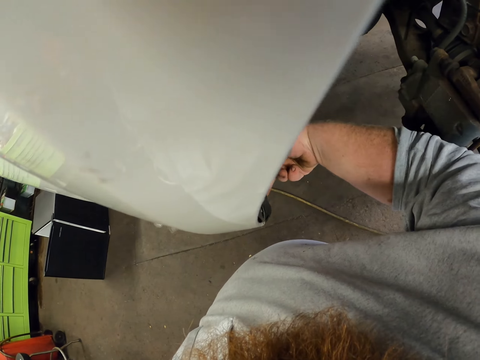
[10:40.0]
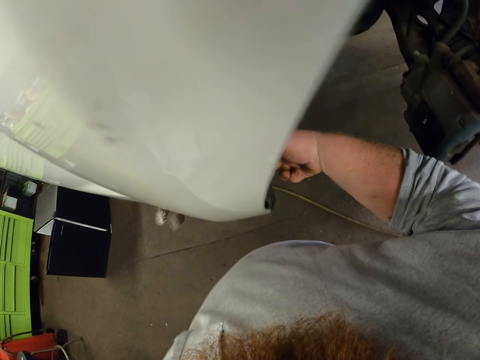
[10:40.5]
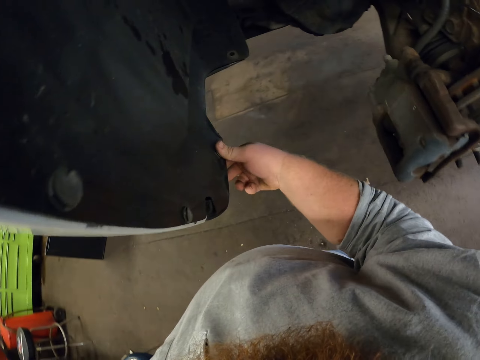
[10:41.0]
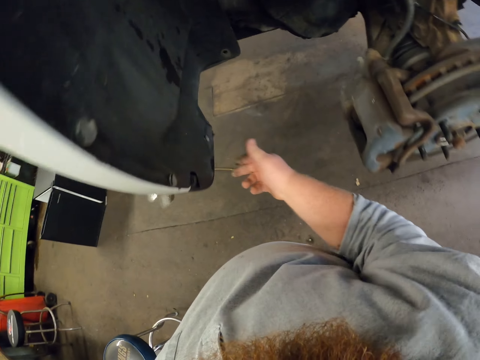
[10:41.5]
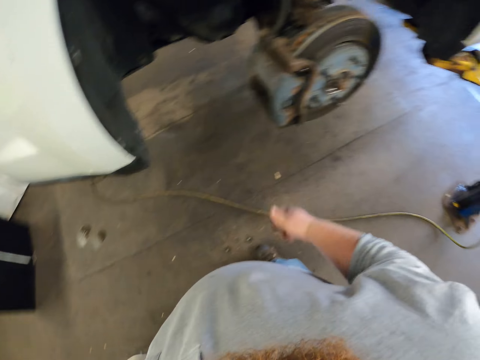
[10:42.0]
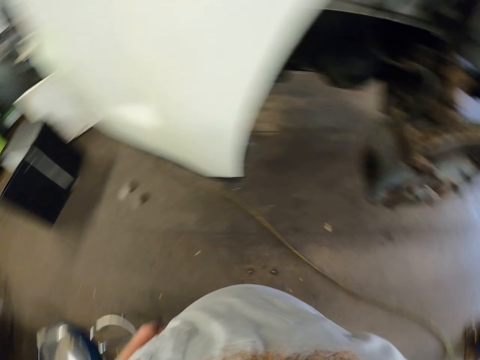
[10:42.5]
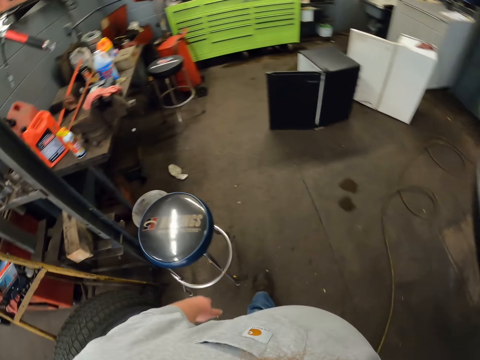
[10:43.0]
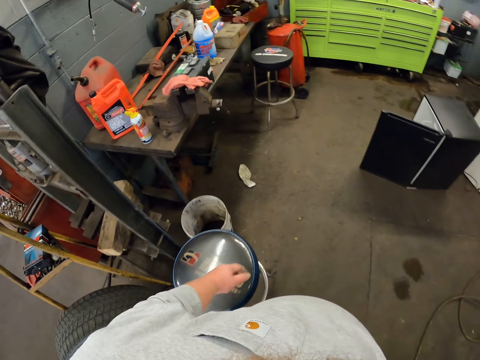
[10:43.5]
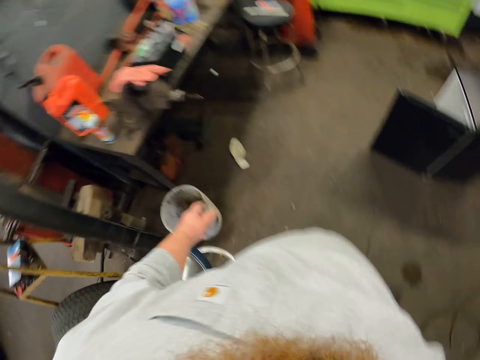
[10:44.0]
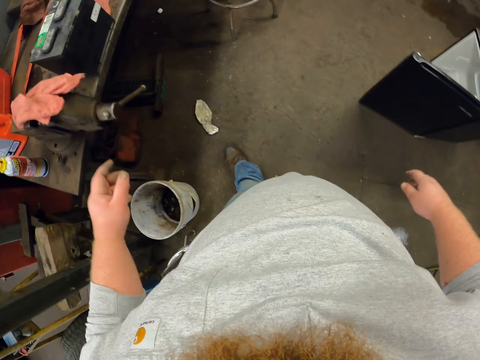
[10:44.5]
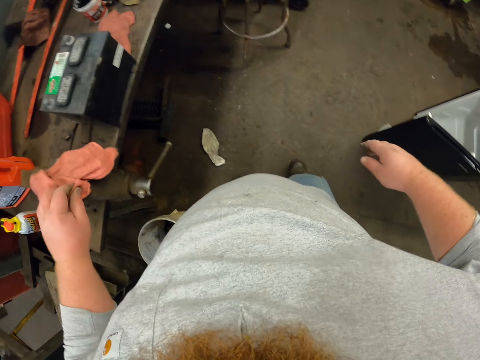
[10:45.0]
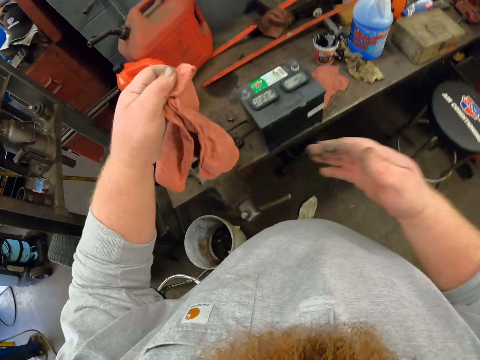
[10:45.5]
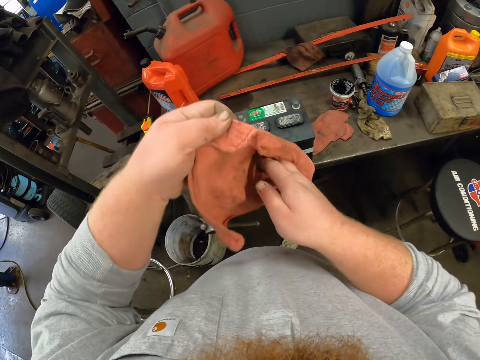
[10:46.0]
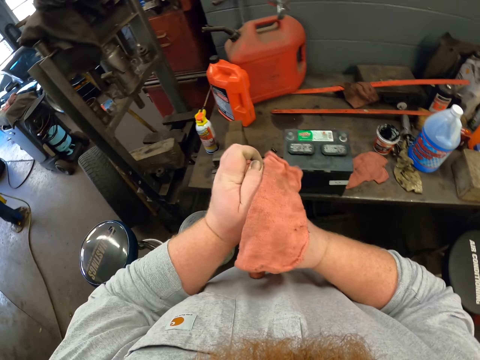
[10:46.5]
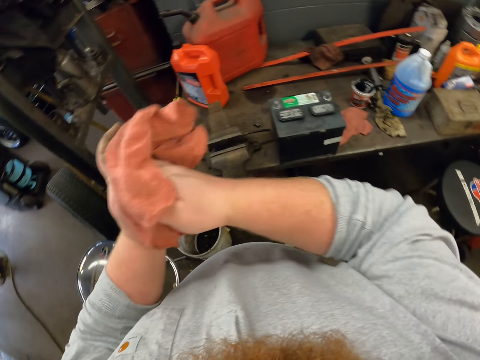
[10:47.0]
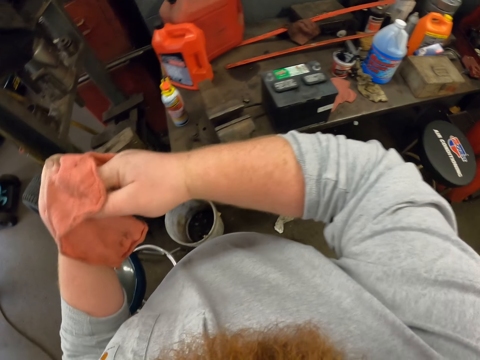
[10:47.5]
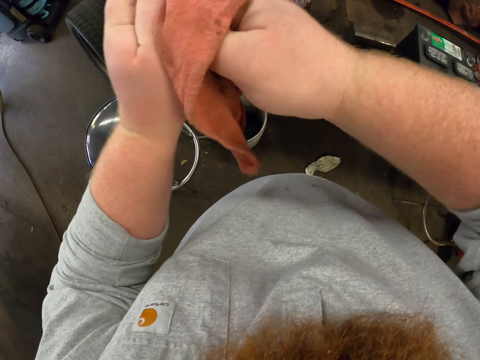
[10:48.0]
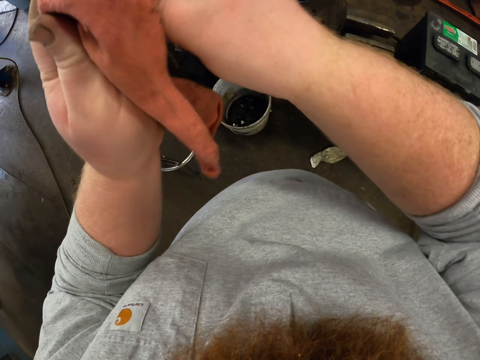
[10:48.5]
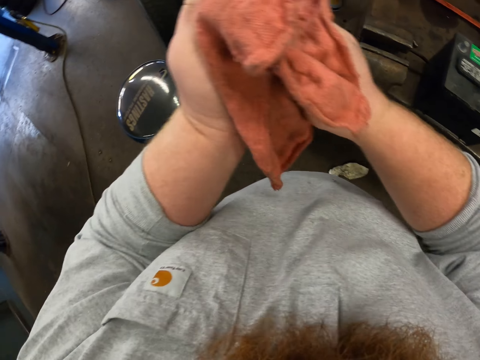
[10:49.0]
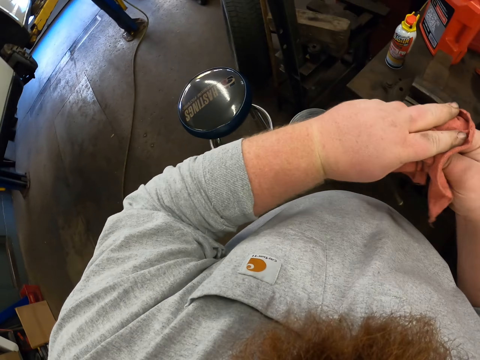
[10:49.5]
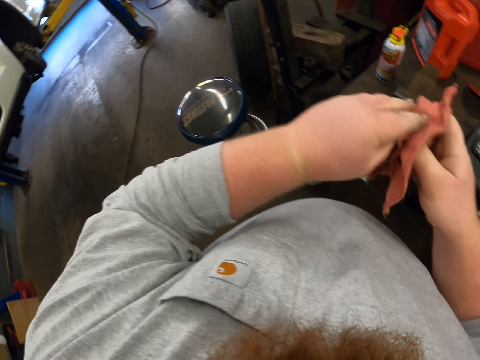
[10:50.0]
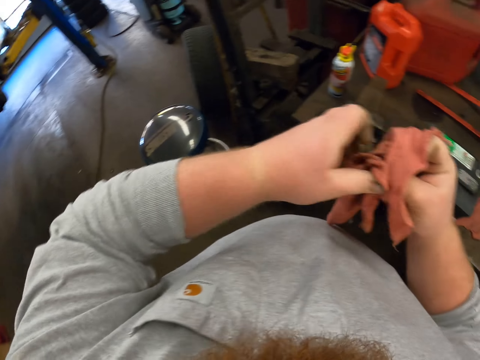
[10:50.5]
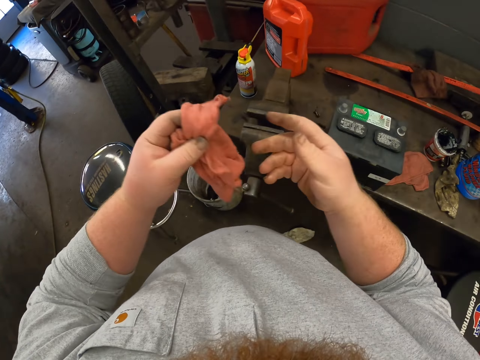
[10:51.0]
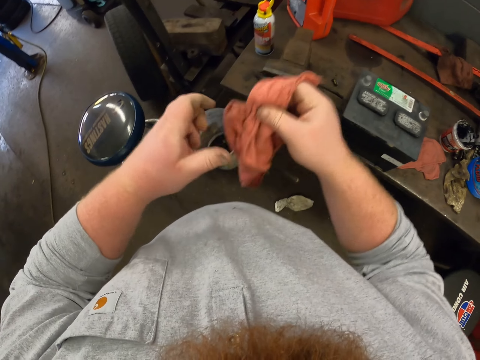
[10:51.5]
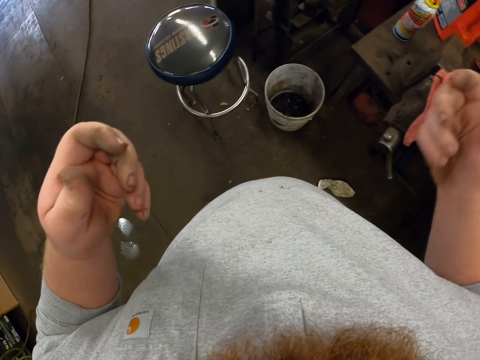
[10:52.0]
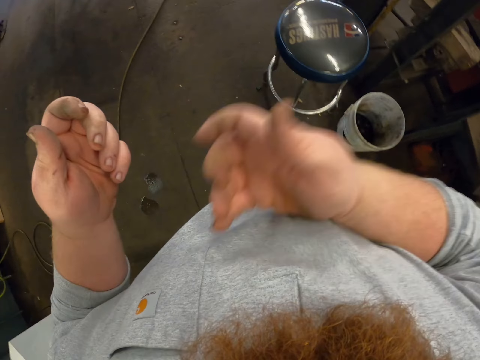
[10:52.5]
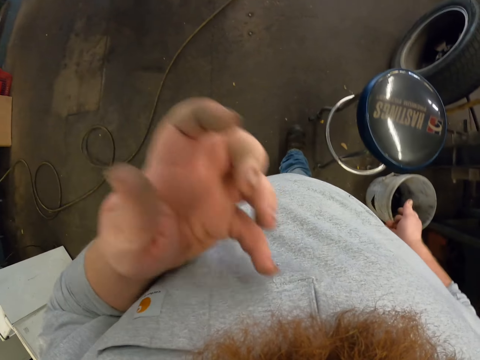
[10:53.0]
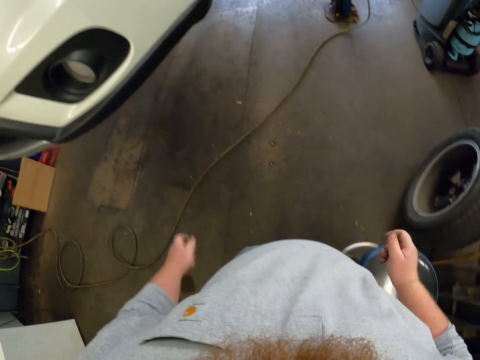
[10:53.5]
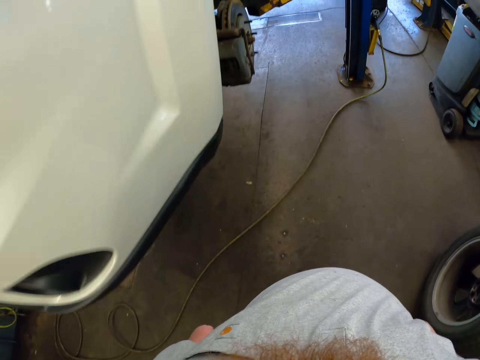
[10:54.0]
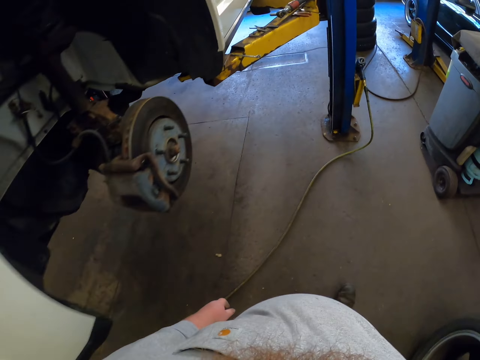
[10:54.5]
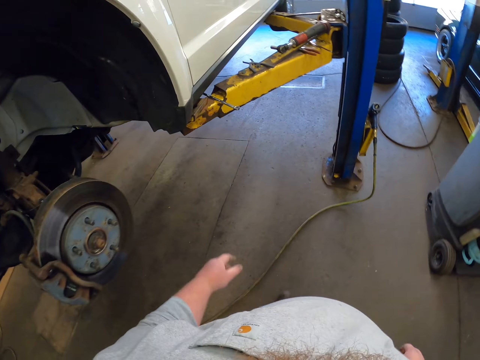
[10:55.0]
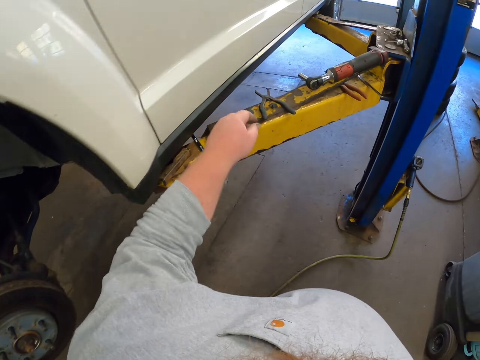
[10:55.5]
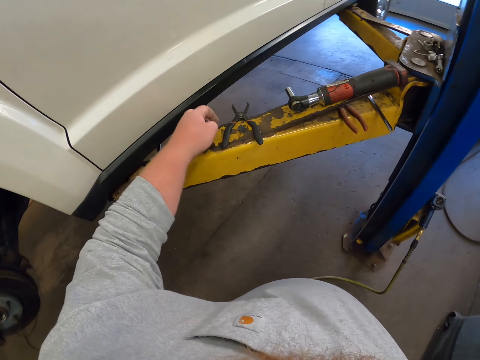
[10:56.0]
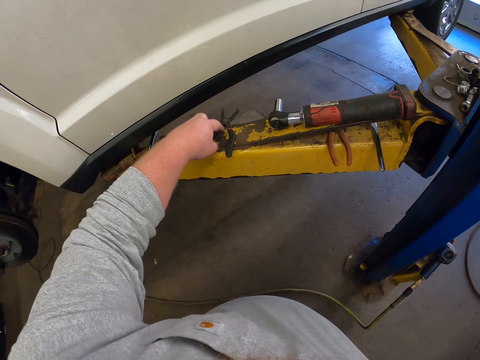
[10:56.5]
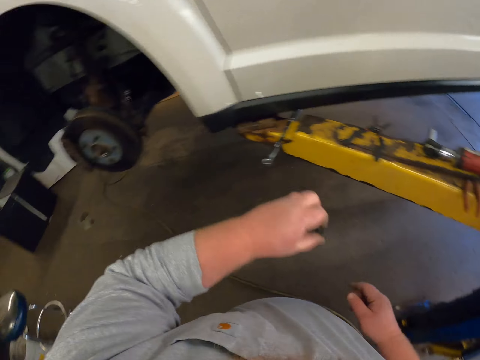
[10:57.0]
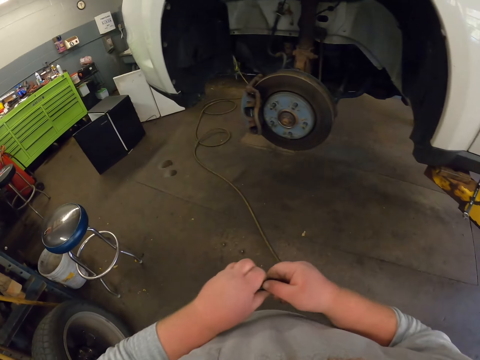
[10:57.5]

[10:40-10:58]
The camera wearer looks around. He walks in the workshop towards the oil. He picks up a rag from the table. He wipes his hands. He puts the rag on the table. He wipes his polo shirt with his hands. He walks towards the lifting platform. He picks up a screw from the stand.

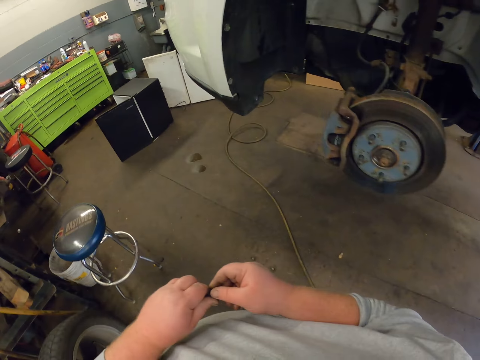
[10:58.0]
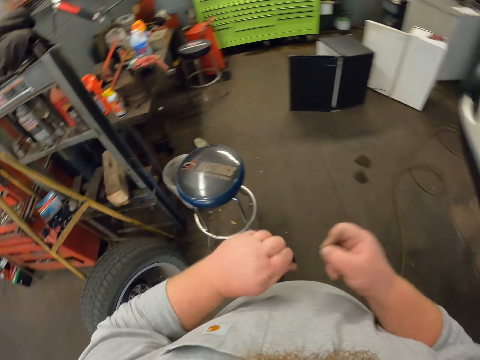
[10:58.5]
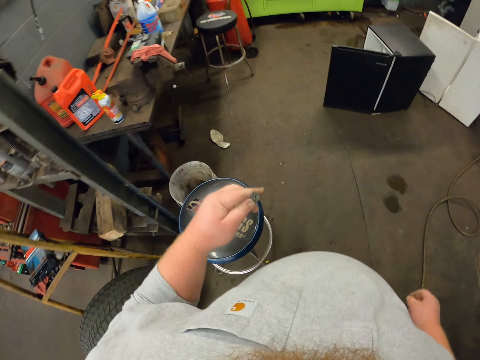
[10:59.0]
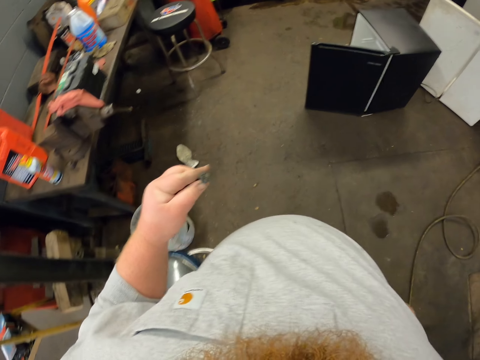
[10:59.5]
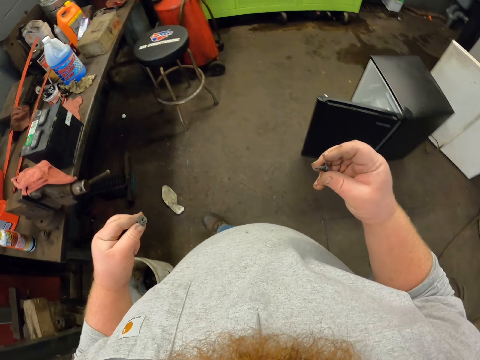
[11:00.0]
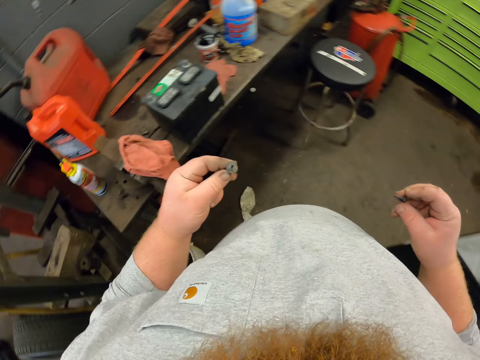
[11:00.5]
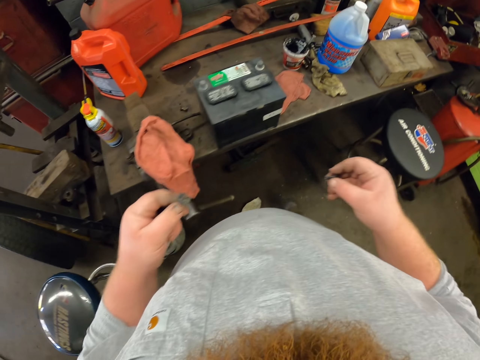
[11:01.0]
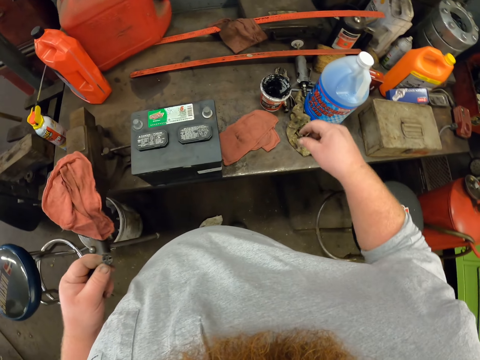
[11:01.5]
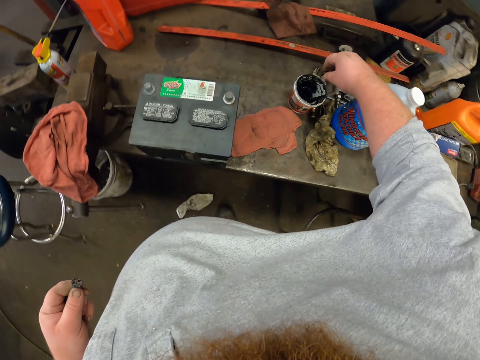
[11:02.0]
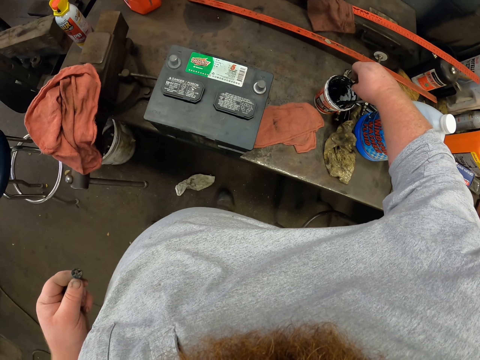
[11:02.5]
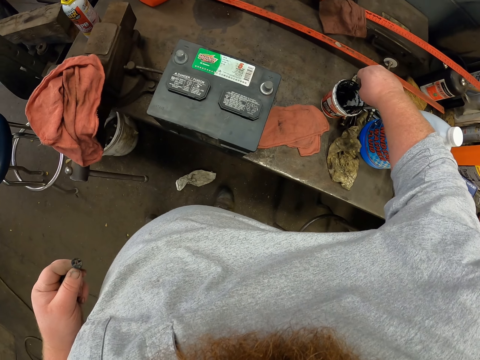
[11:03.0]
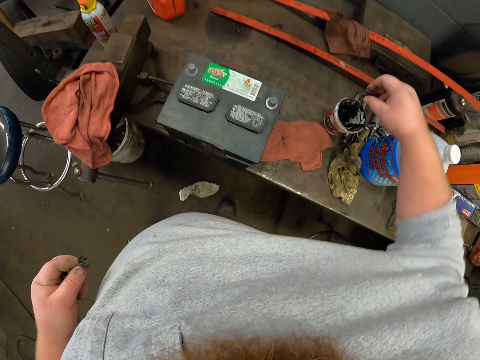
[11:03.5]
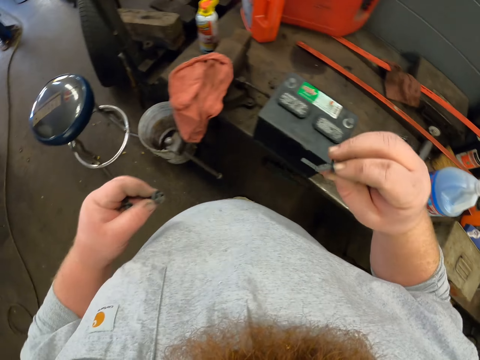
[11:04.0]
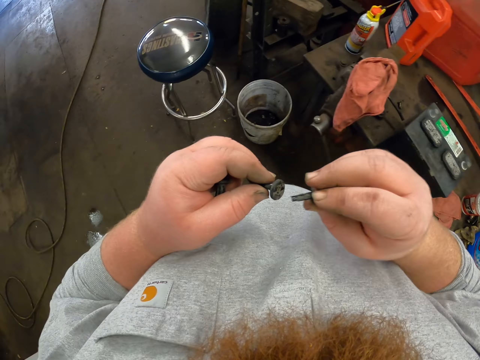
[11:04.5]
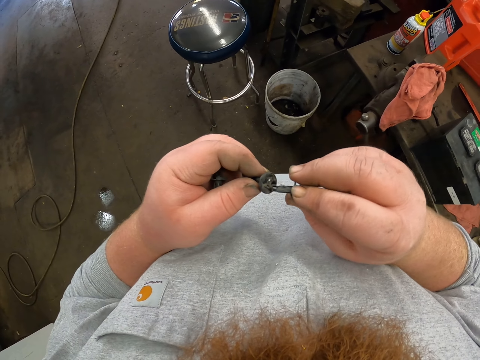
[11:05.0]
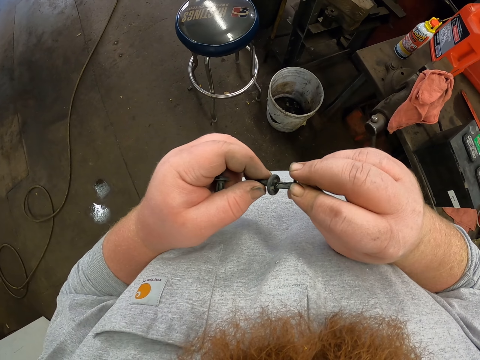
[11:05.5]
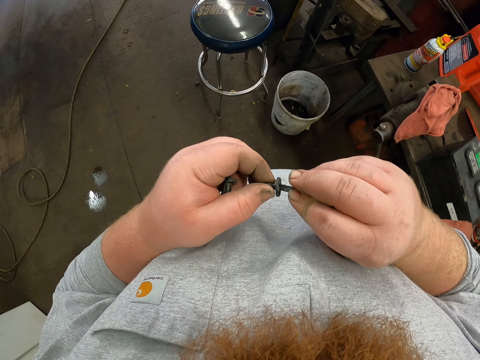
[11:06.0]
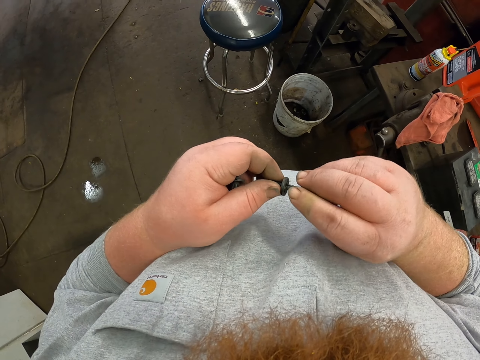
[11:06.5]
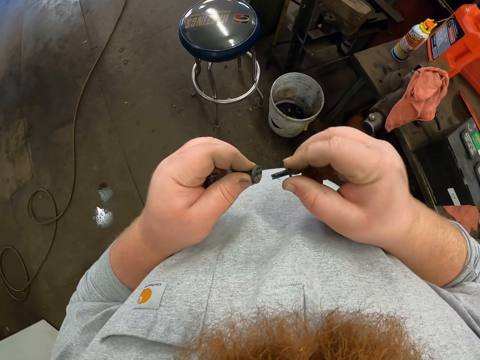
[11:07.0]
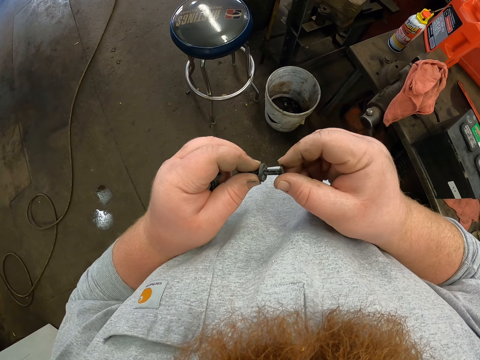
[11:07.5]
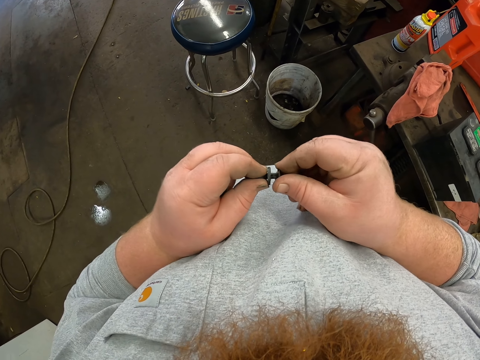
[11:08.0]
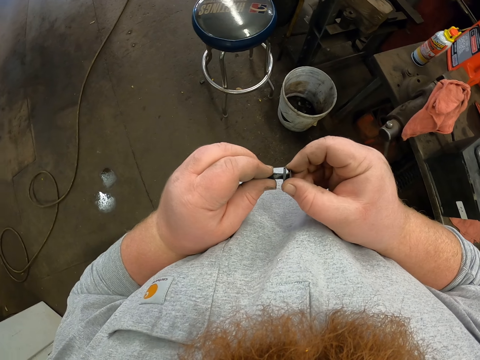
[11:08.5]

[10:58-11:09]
The camera wearer separates the bolts. They walk in the workshop towards the oil. They rub the bolt in the oil. They dip a screw in the oil. They place the bolts together, separate the bolts, and place the bolts together. They pull on the bolt.
